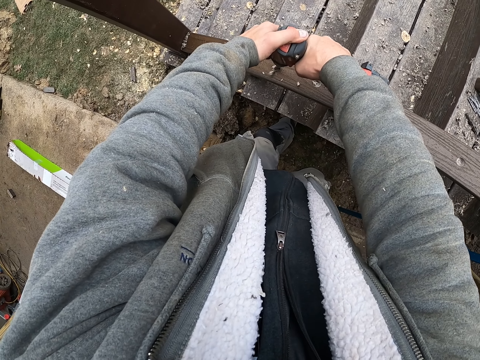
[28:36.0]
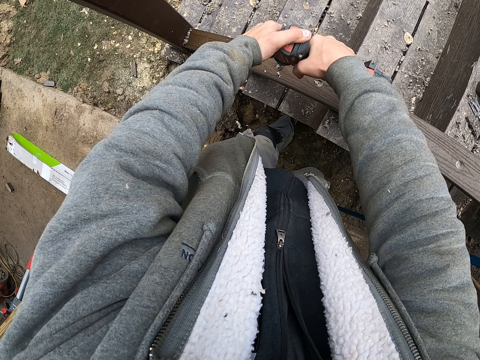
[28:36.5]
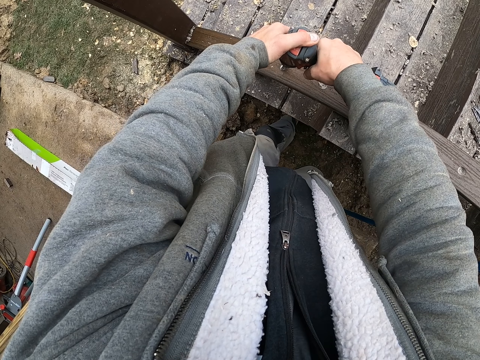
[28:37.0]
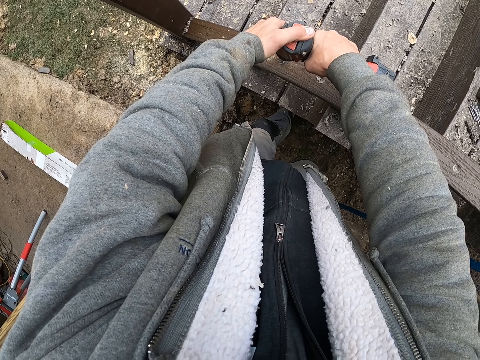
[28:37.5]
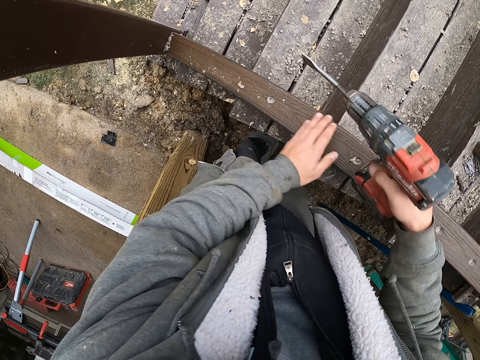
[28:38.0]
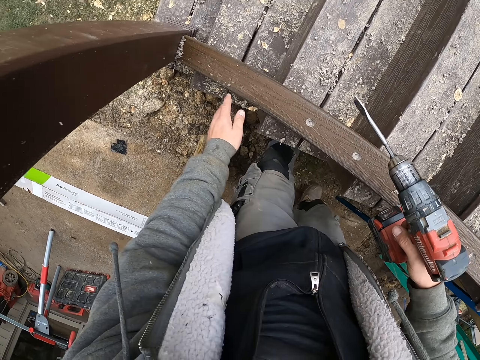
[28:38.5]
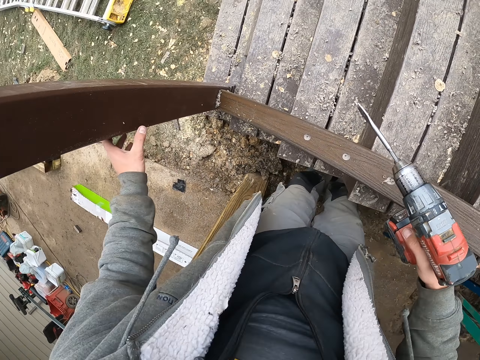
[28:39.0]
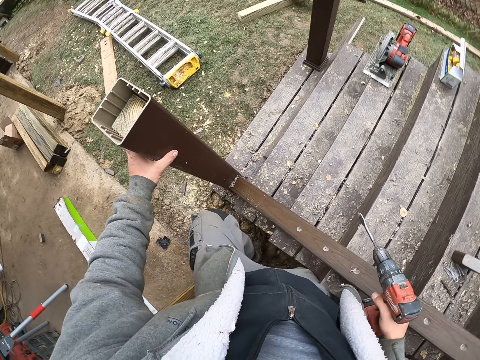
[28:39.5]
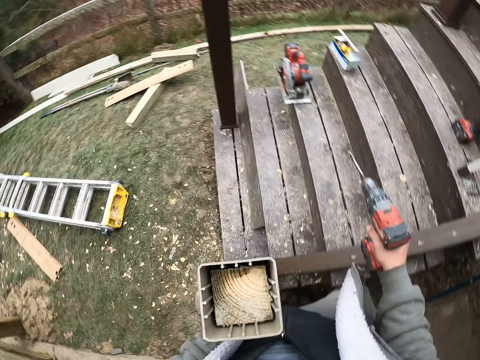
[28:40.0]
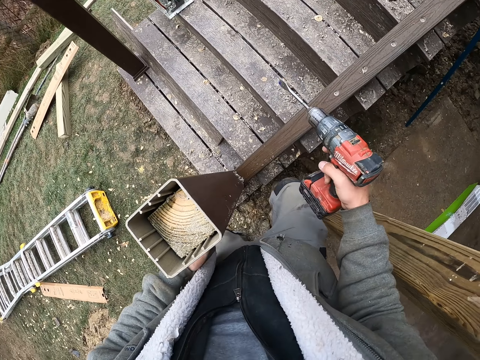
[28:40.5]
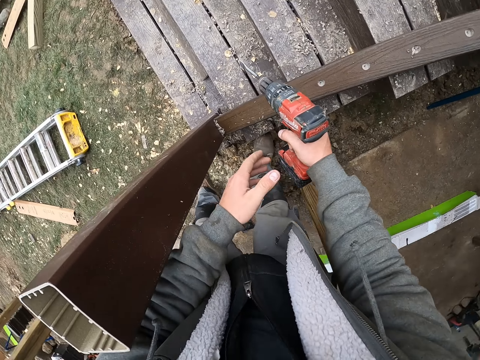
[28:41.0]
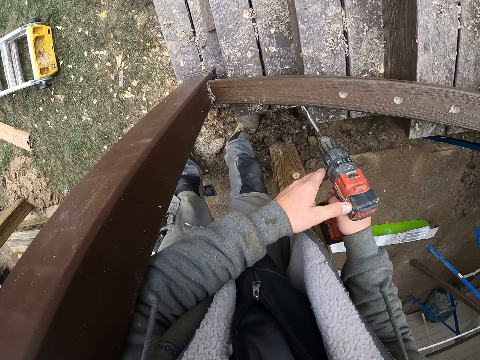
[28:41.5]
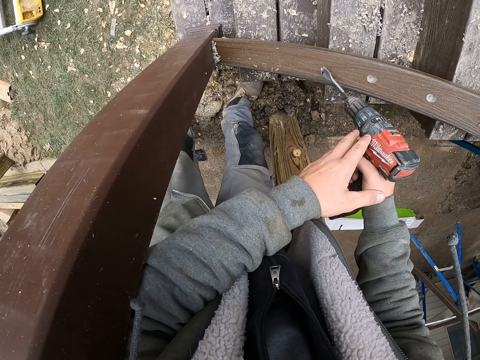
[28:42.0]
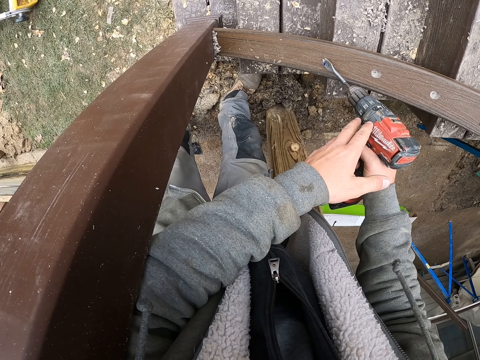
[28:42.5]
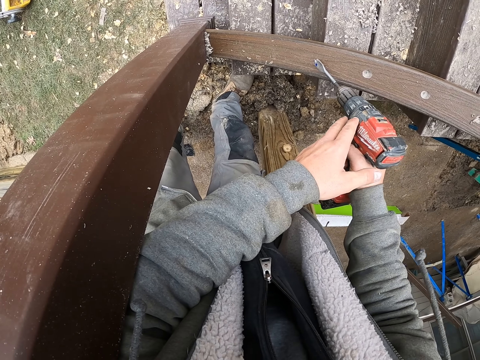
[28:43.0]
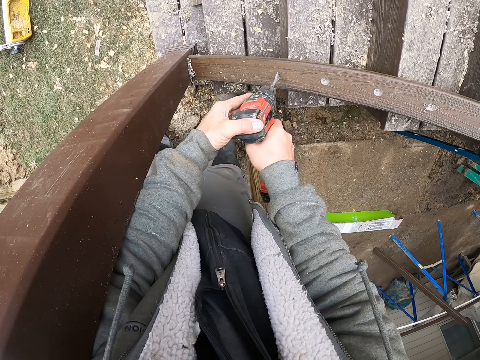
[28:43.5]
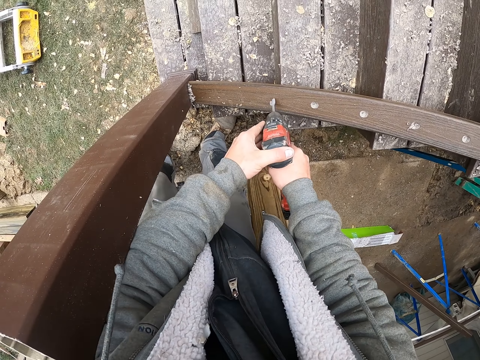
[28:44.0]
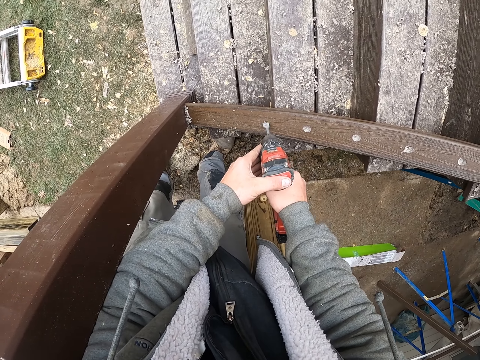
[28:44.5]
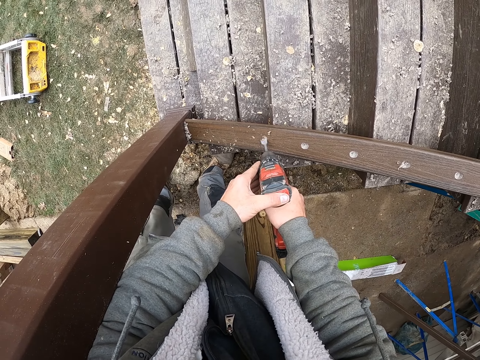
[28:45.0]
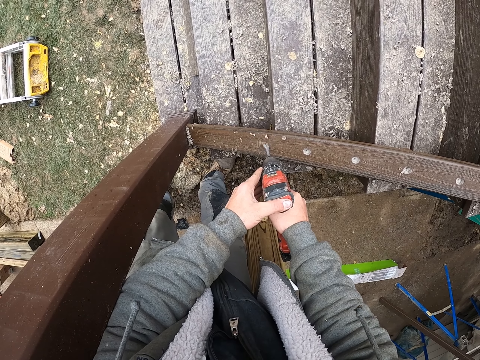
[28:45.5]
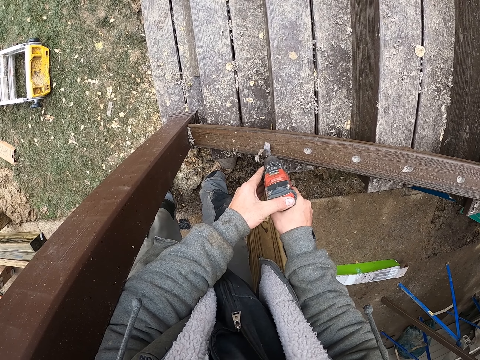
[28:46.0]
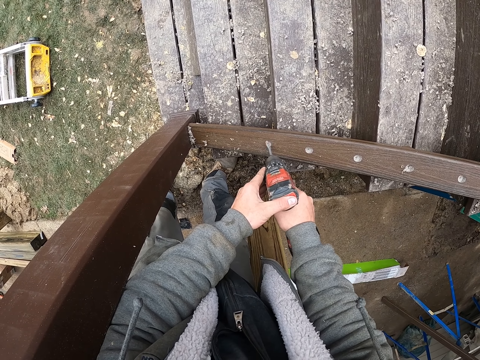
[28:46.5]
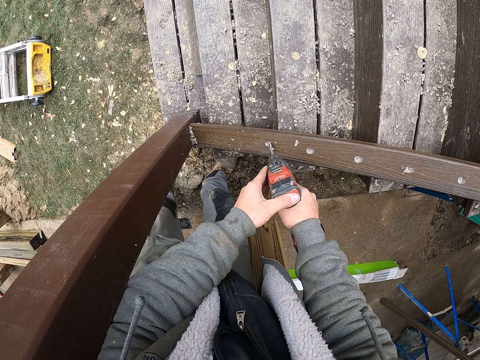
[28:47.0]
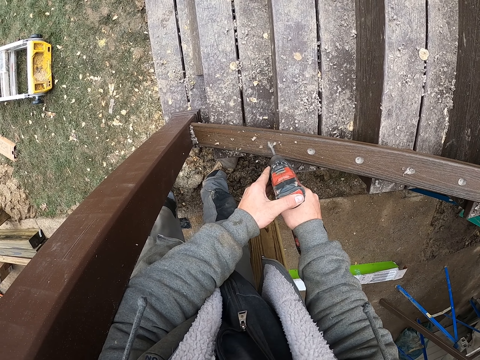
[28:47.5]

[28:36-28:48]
The camera wearer stops drilling. They wipe the wood with the hand. They move. They touch the wood. They hold the wood with the left hand. They hold the drill with both hands. They drill a hole in the wood.

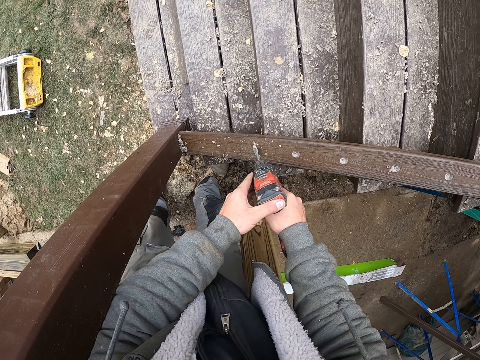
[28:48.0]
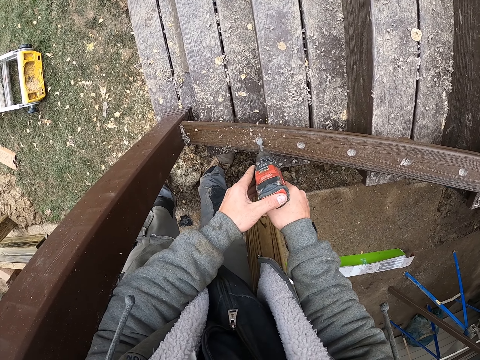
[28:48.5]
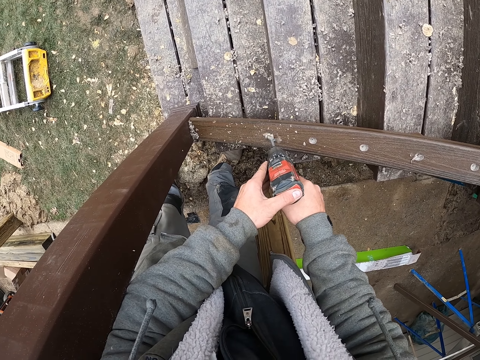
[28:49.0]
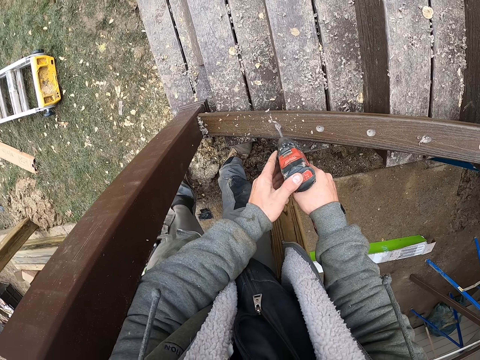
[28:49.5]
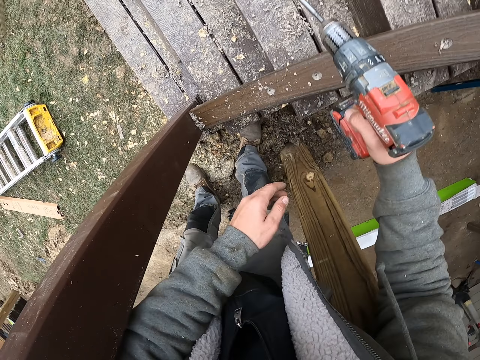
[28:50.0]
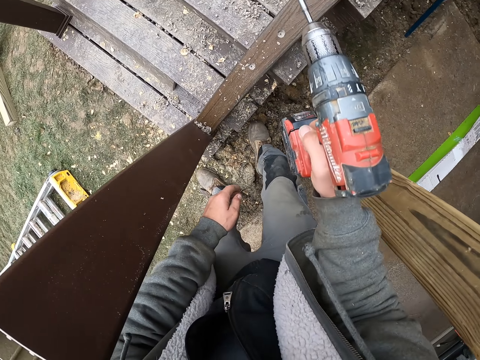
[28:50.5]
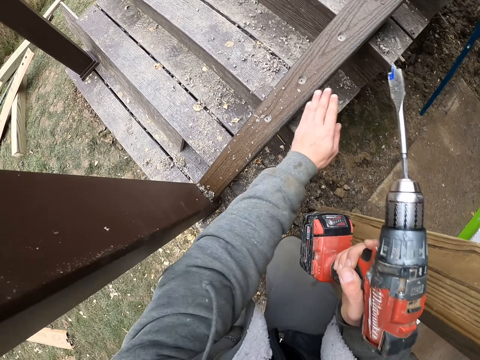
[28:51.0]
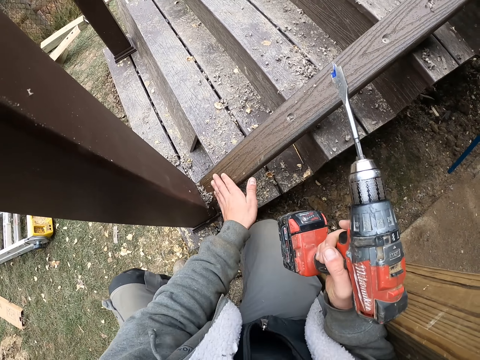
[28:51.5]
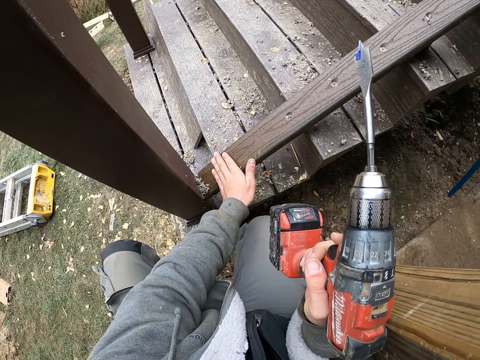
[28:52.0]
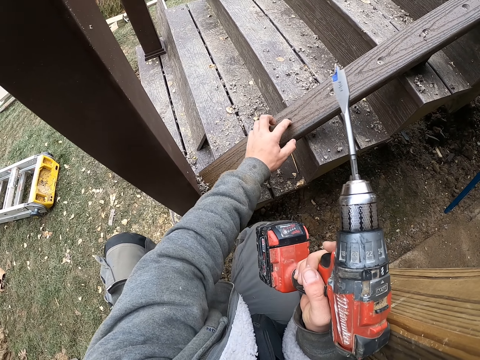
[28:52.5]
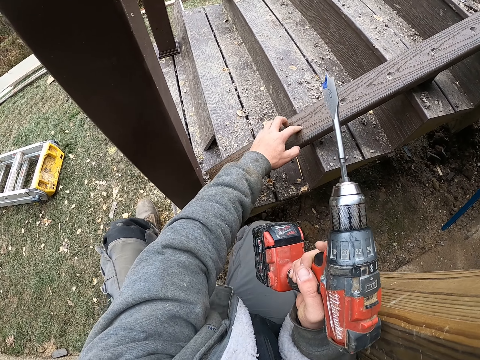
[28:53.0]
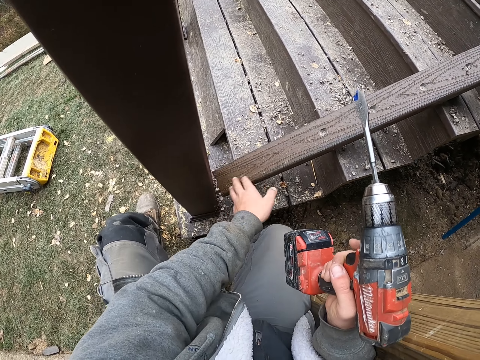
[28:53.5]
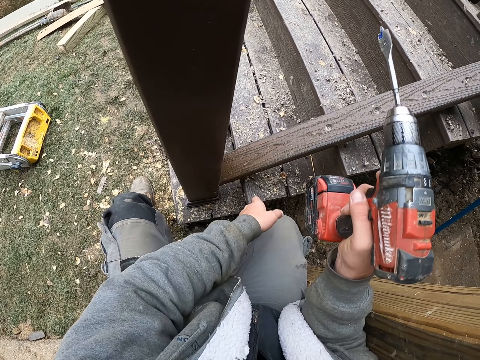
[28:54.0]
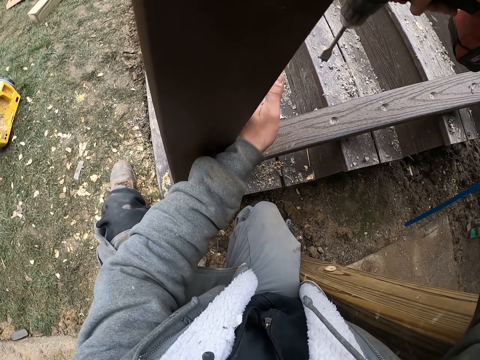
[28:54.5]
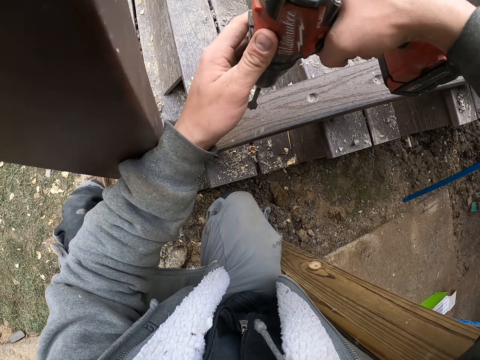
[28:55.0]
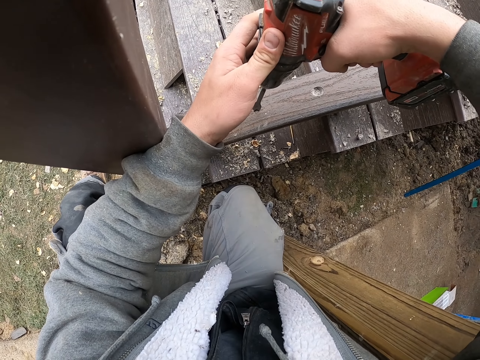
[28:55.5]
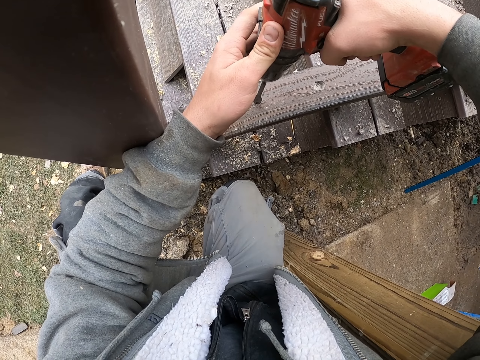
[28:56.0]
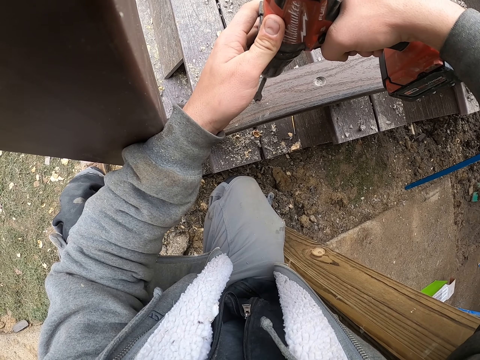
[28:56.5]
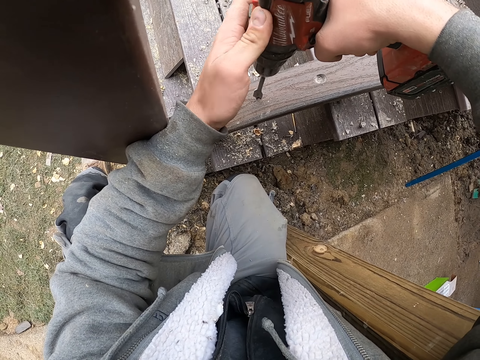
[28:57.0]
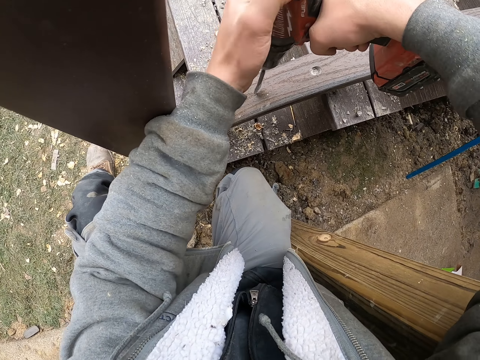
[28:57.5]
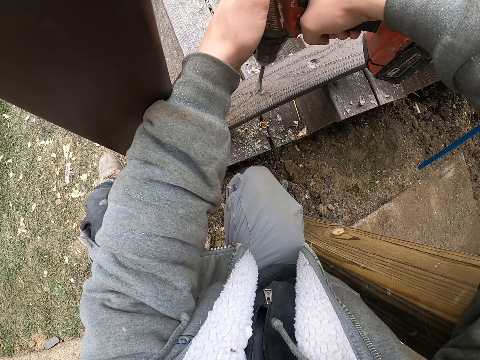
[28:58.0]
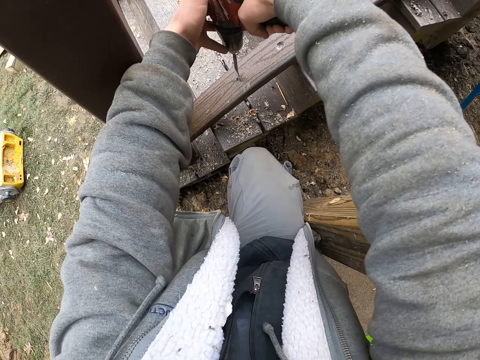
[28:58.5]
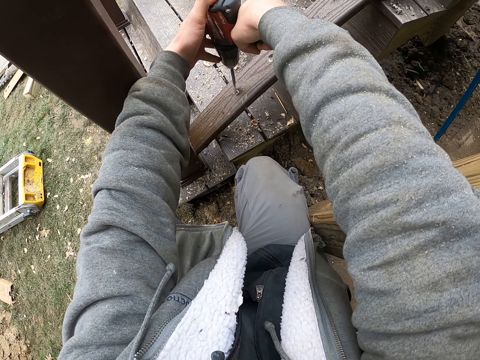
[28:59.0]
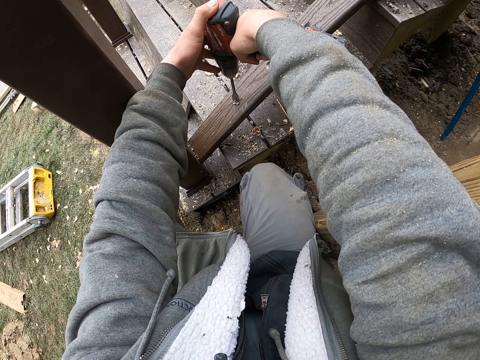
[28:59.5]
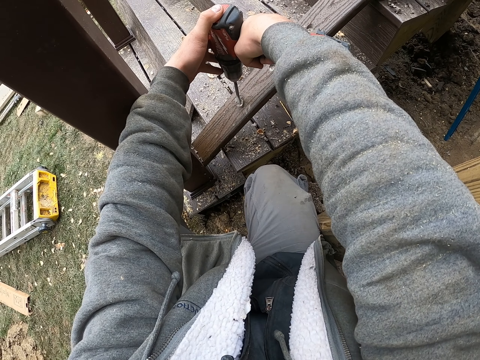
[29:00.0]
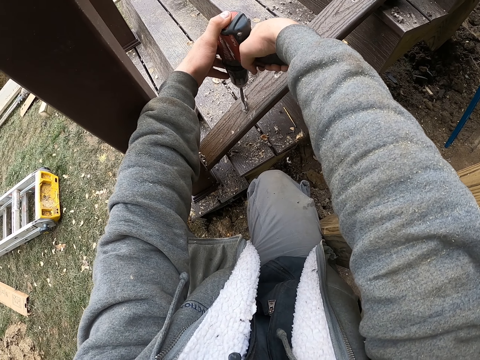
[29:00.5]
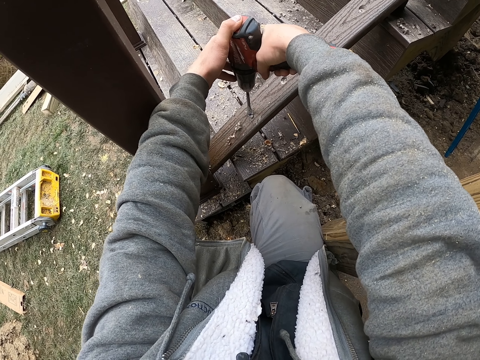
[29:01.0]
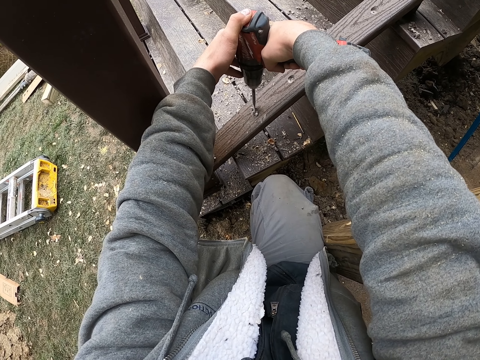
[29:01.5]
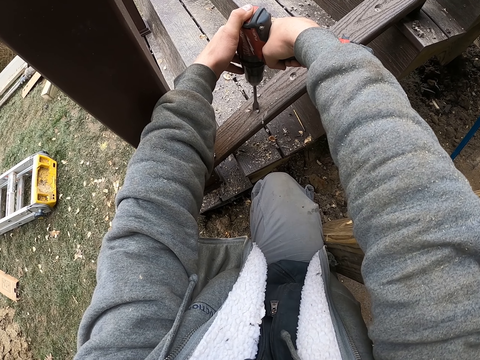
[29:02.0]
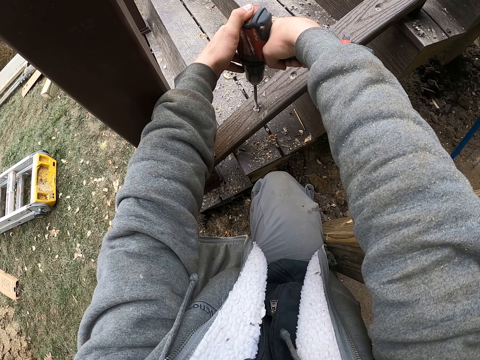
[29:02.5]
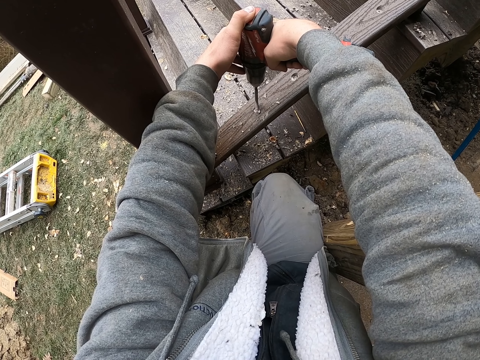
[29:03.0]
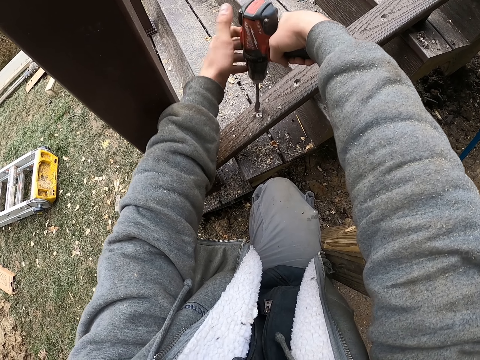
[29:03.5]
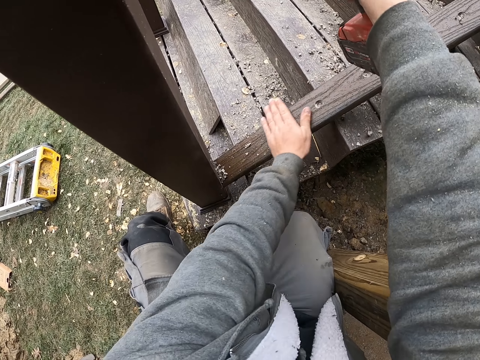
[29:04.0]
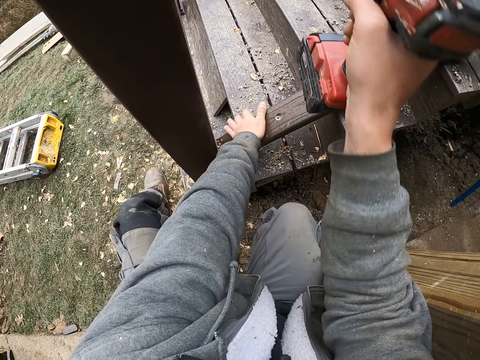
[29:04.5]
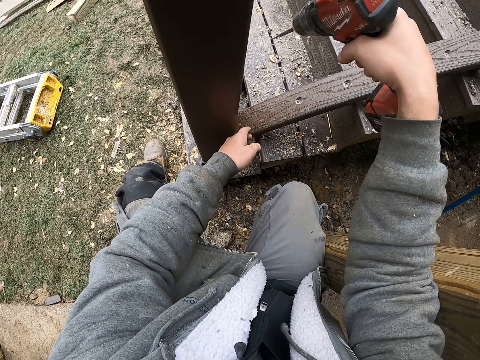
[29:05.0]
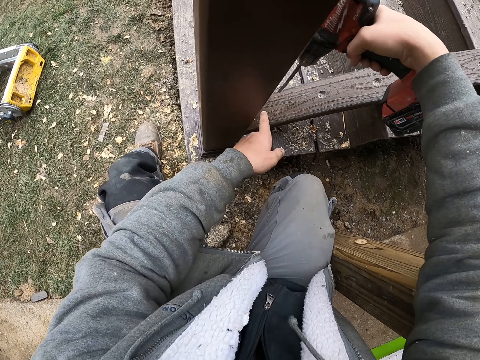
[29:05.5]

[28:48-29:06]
The camera wearer stops drilling. They wipe the wood with the hand. They hold the drill with both hands. They drill a hole in the wood. They stop drilling. They wipe the wood with the hand.
